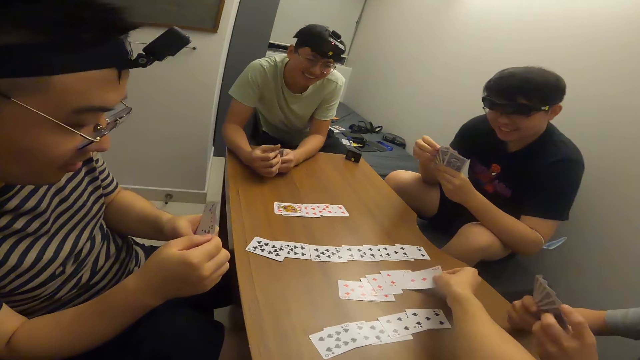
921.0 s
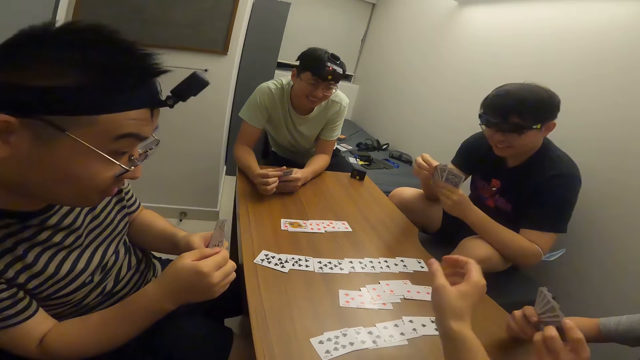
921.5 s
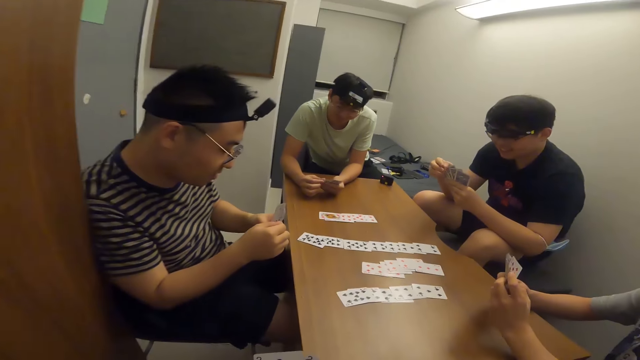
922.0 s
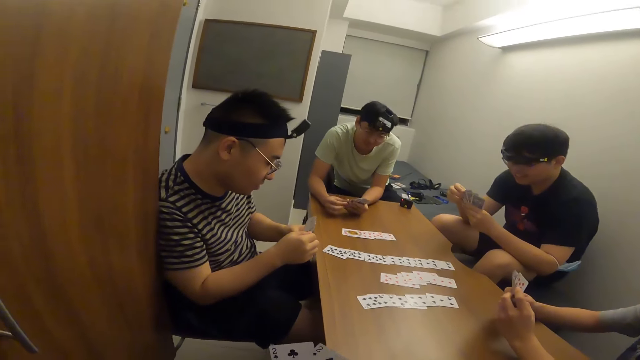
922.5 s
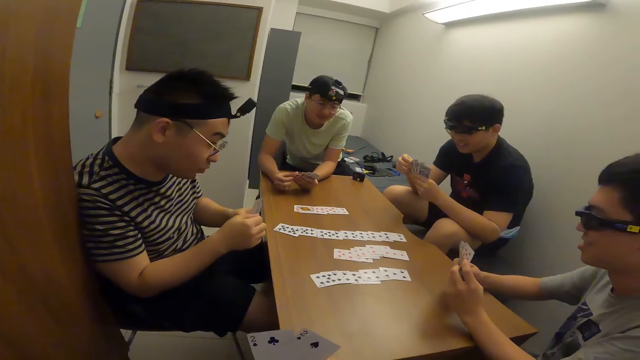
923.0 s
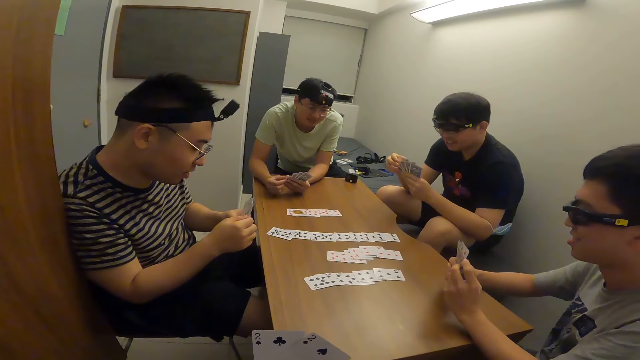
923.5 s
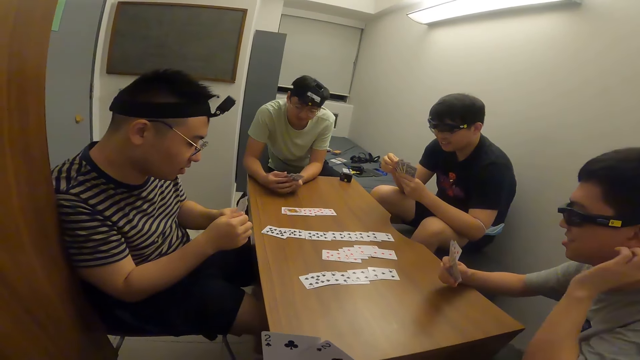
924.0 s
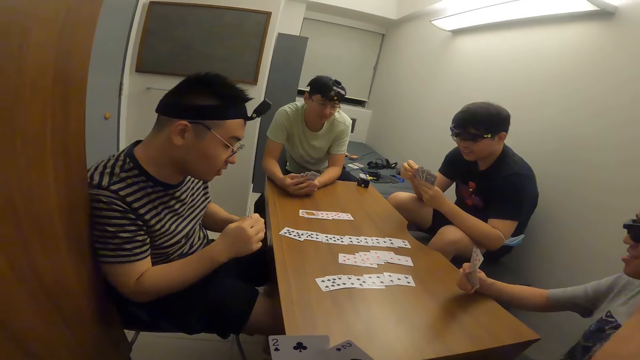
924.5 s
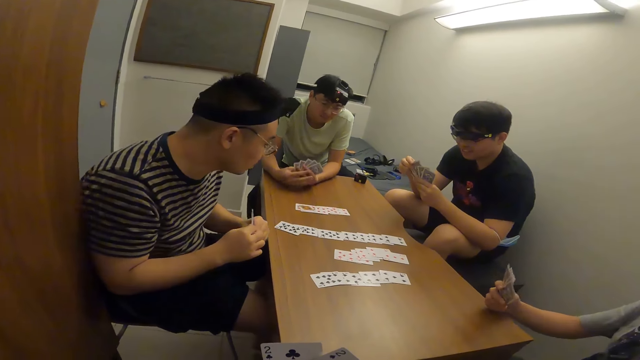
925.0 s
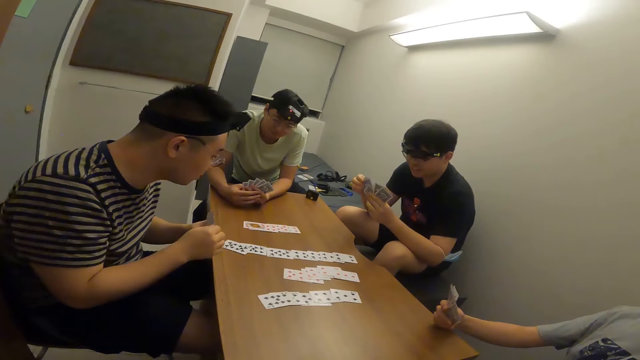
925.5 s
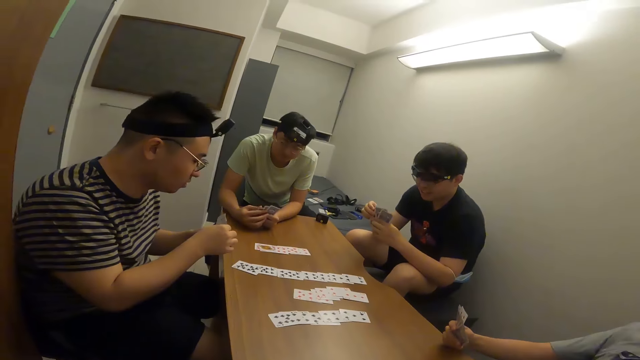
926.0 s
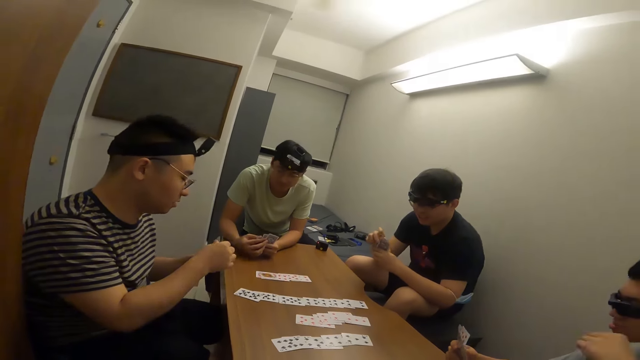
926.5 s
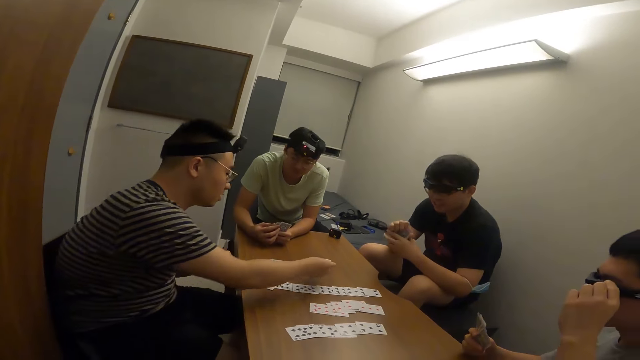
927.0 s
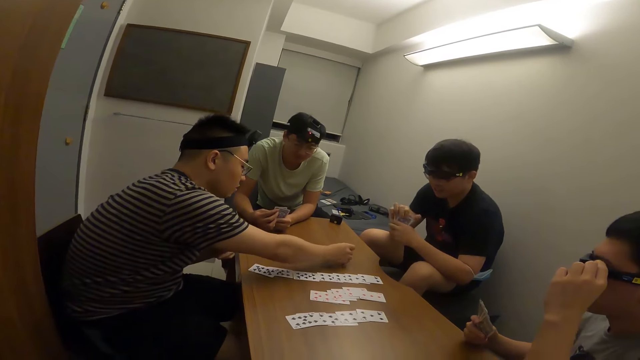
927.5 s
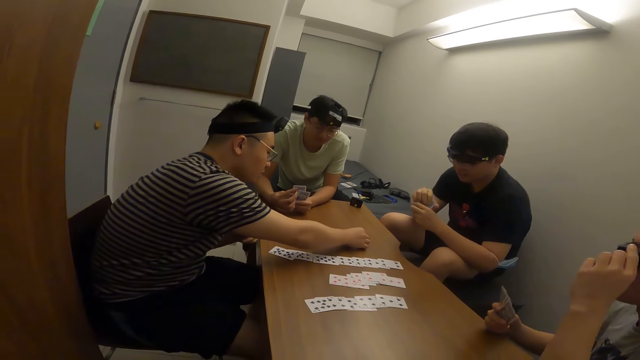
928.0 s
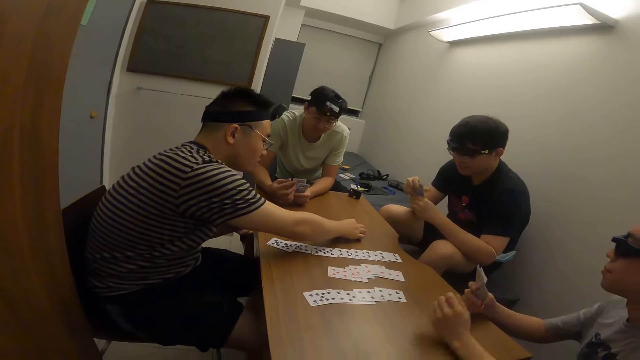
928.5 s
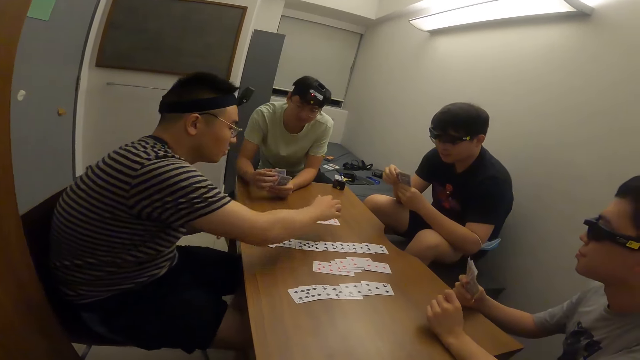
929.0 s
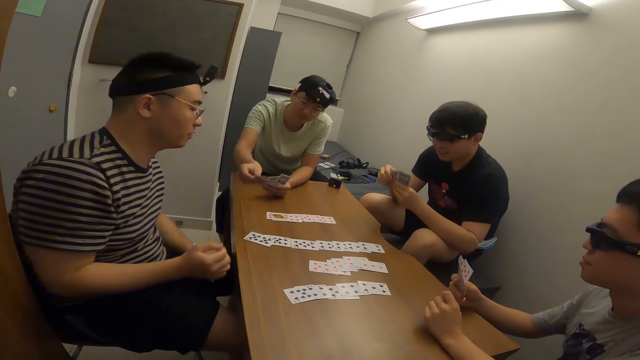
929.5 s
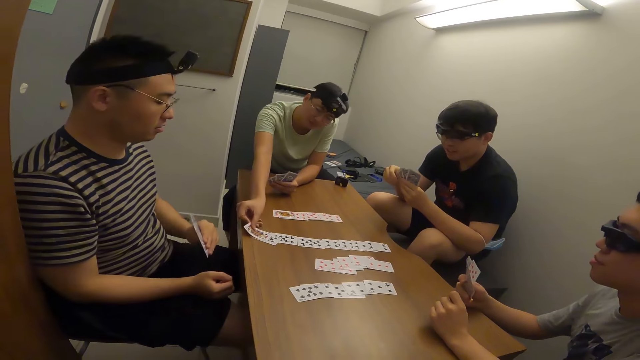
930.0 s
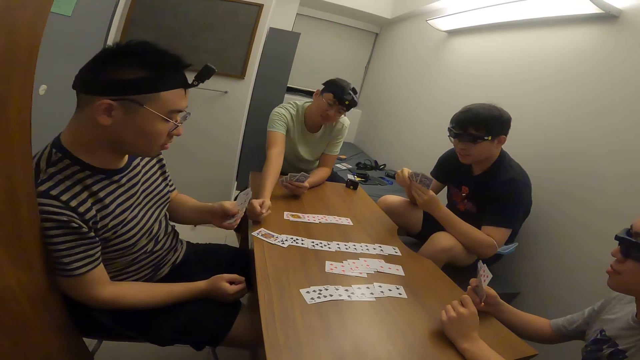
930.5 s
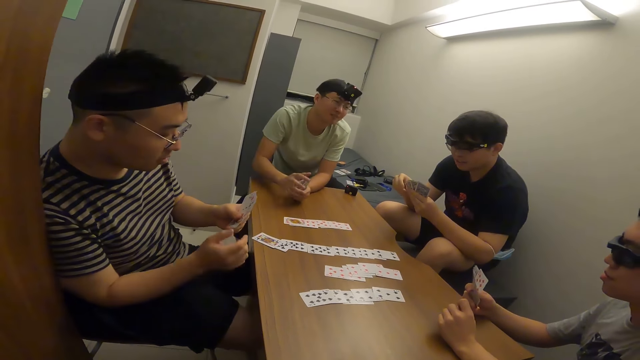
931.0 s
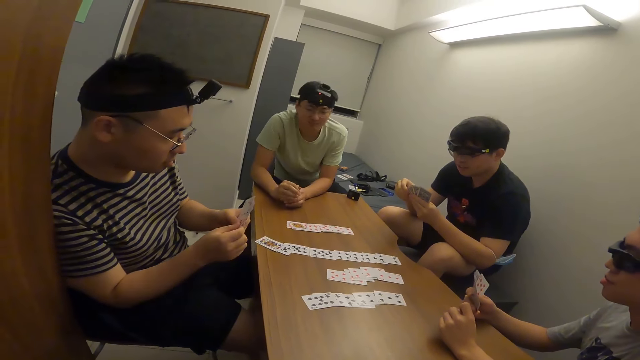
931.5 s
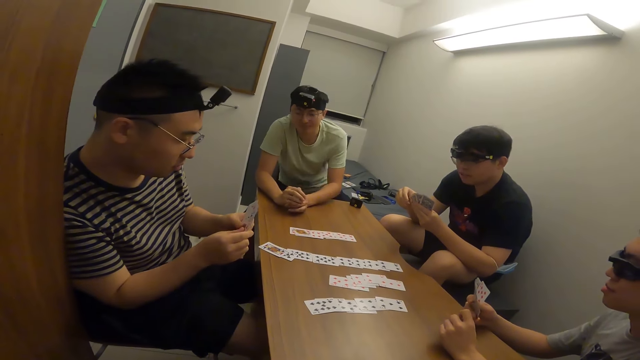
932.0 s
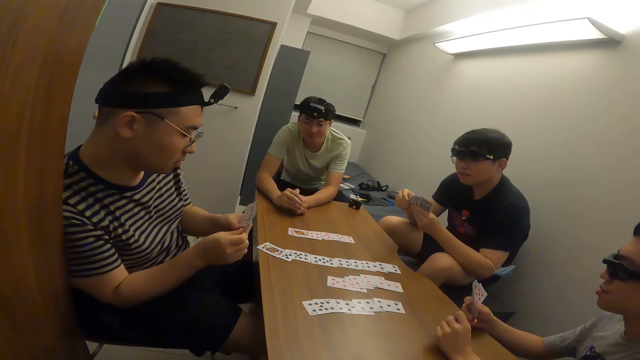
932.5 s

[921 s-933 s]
The camera wearer places a card on the table with his right hand. A person shuffles his cards. A man places a card on the table with his right hand. Another man places a card on the table with his right hand.

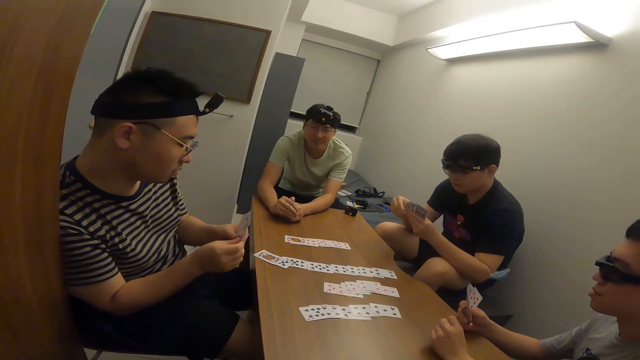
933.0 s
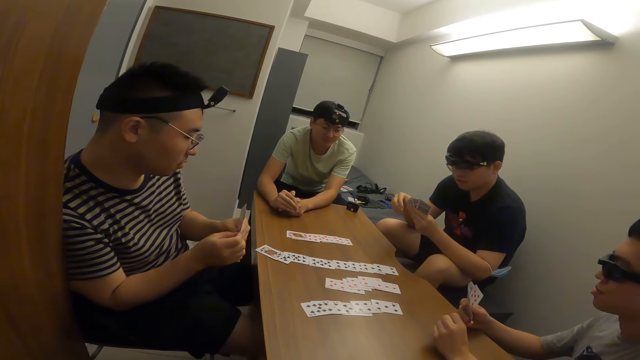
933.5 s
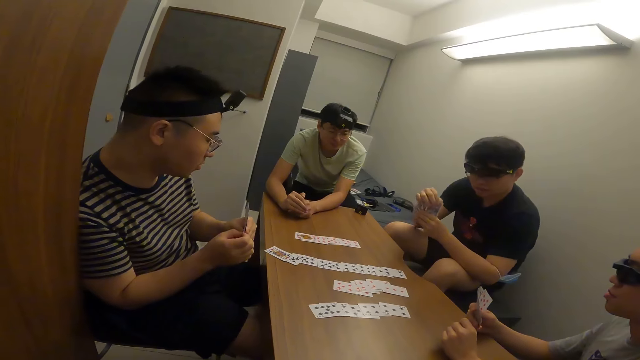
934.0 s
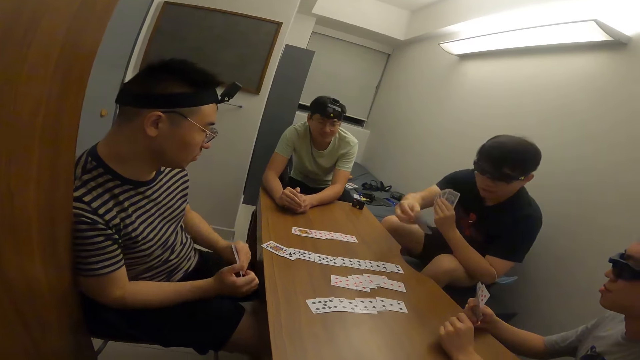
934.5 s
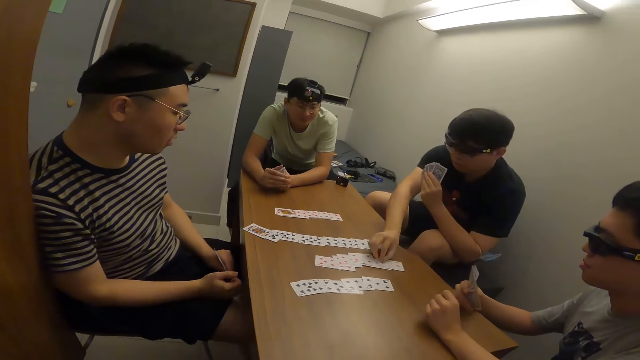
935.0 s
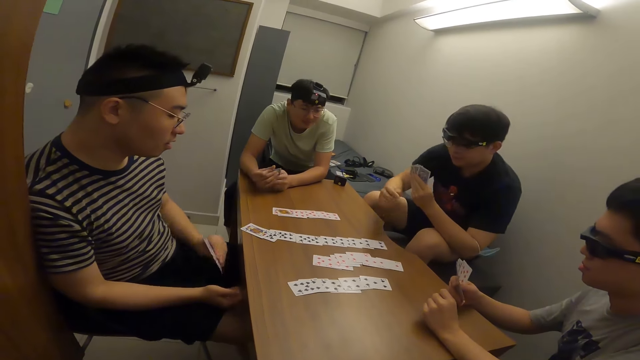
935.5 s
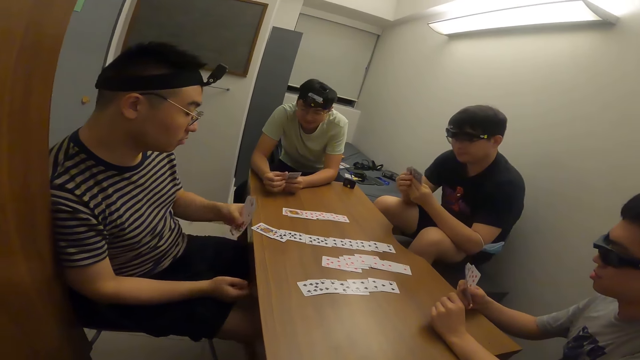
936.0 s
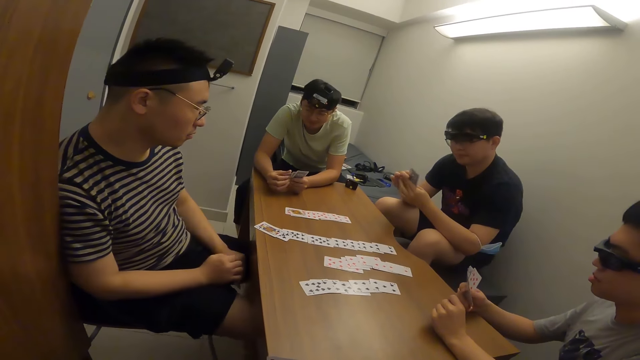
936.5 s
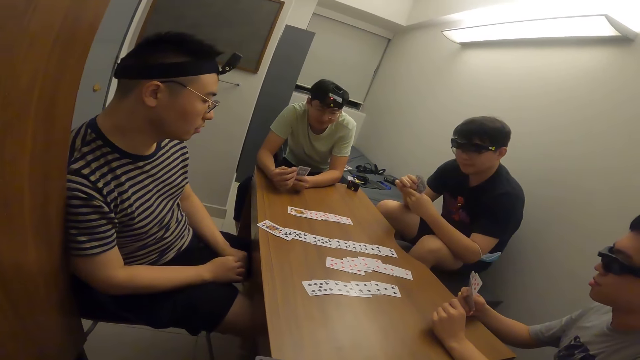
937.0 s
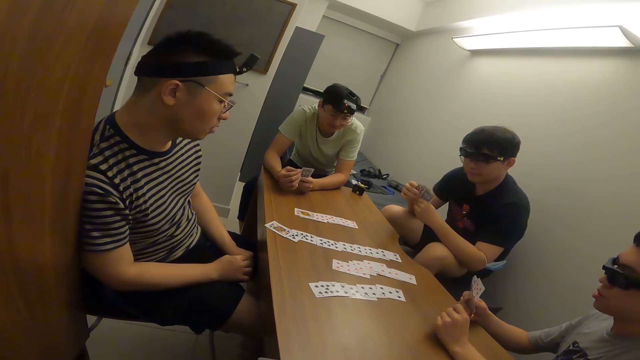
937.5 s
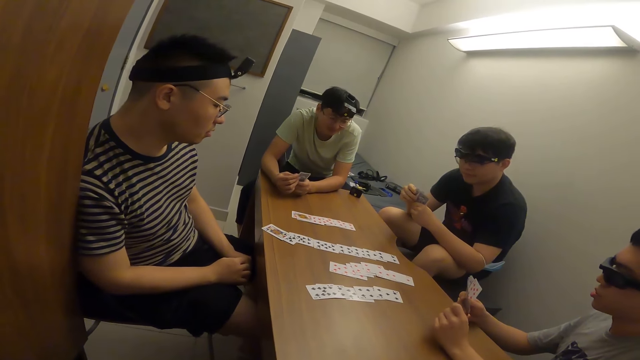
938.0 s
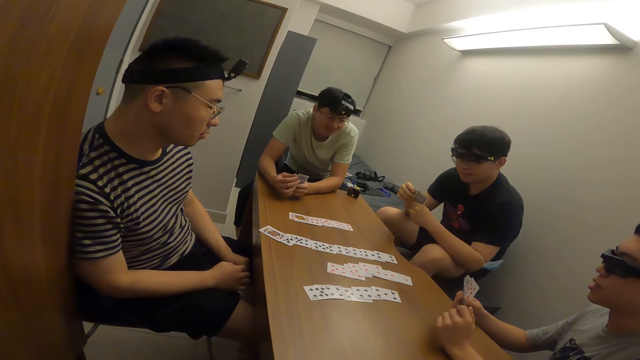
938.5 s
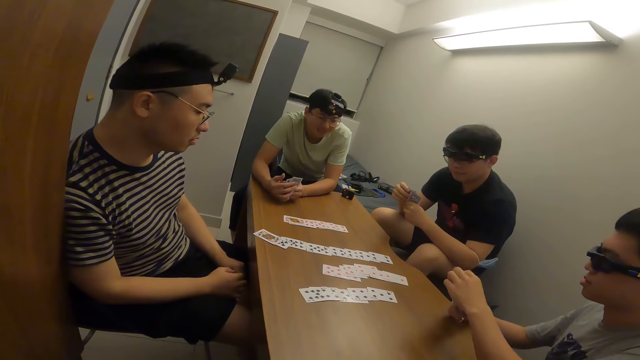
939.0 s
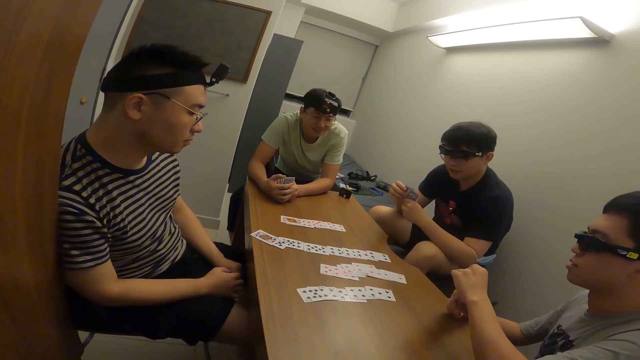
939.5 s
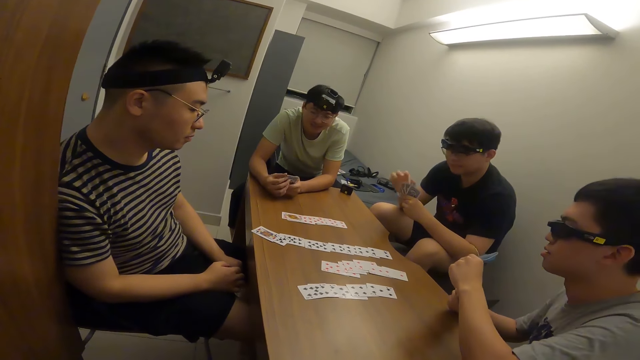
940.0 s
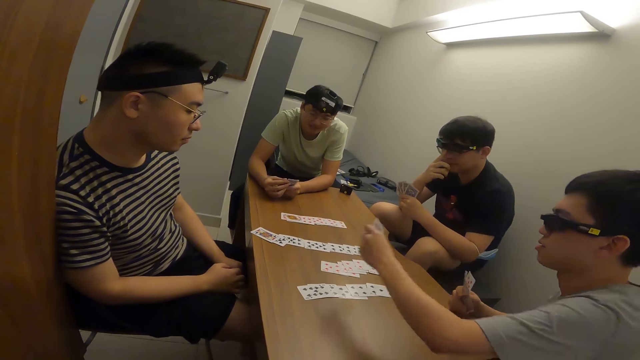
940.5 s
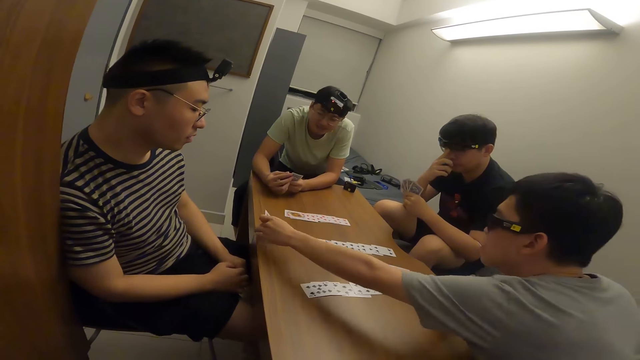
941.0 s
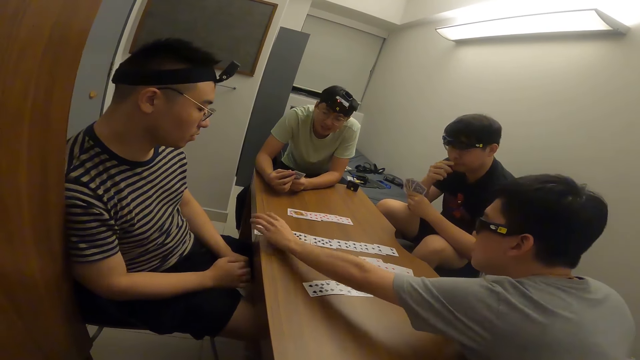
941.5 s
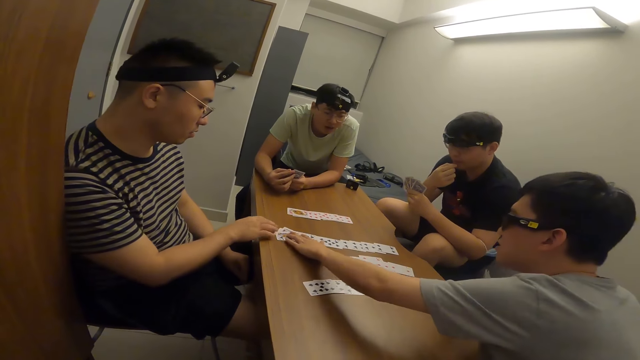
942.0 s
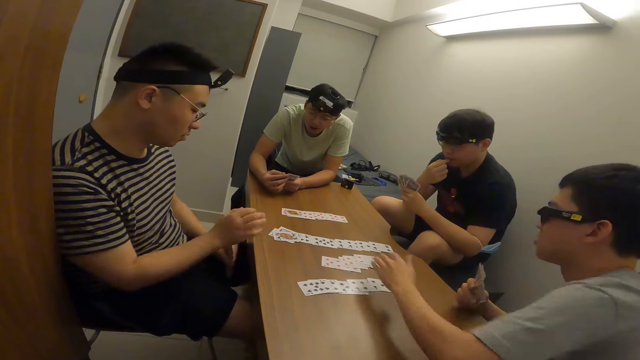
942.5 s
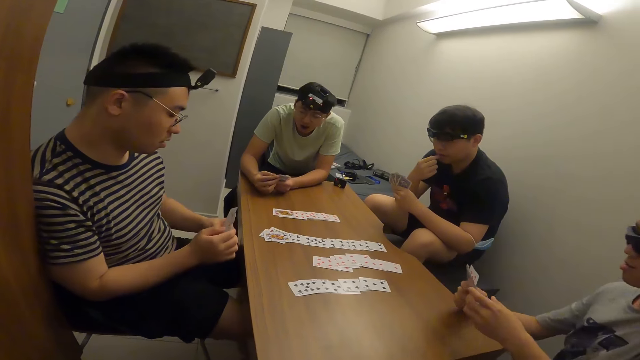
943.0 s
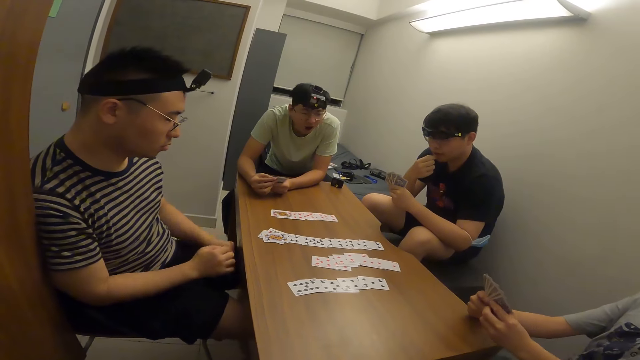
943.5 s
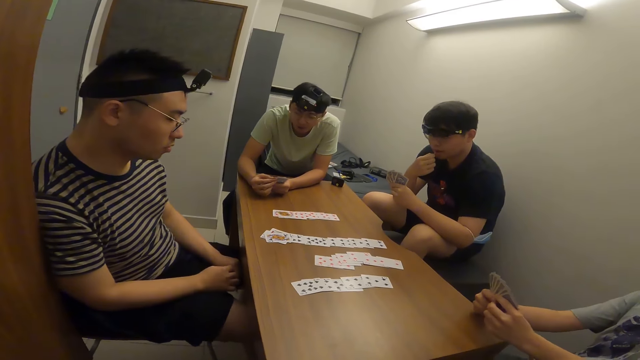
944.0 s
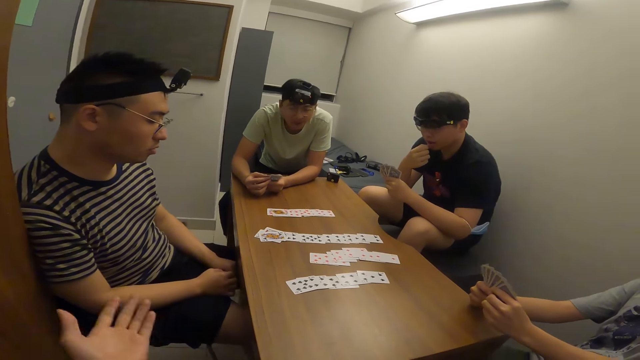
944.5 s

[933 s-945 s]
A man places a card on the table with his right hand. Another man places a card on the table with his right hand.
